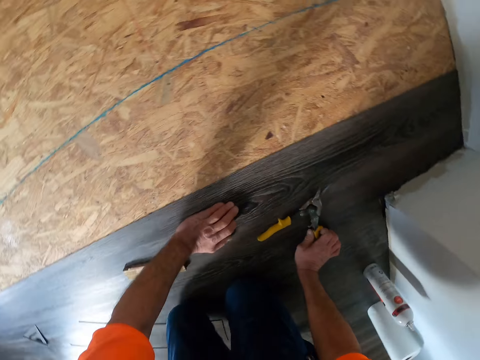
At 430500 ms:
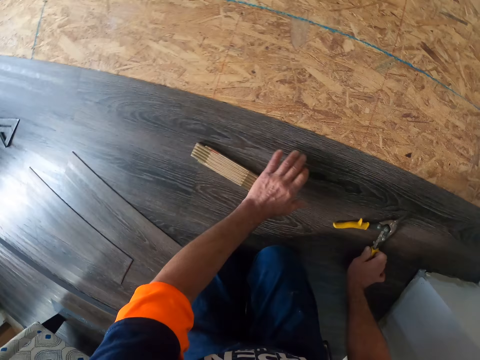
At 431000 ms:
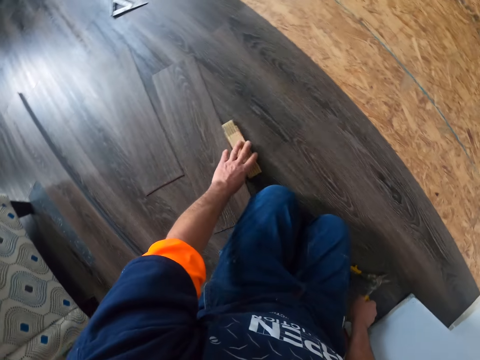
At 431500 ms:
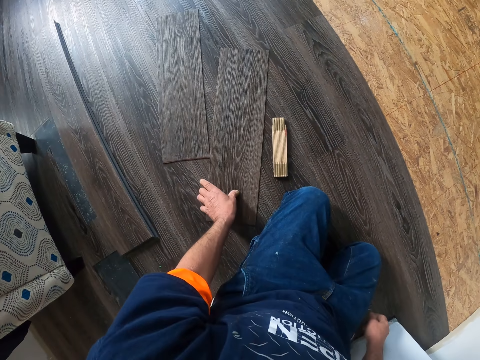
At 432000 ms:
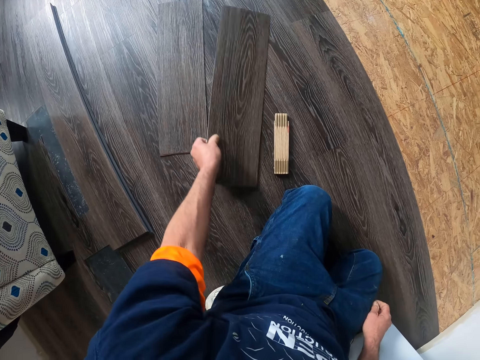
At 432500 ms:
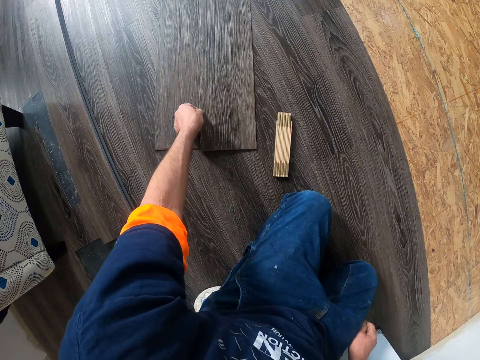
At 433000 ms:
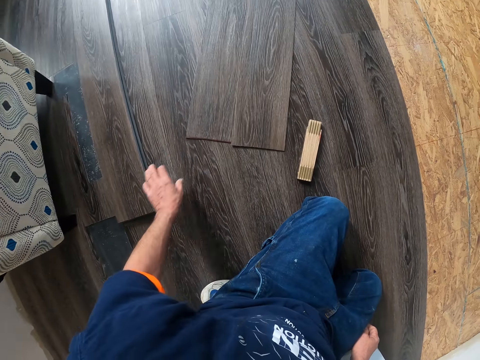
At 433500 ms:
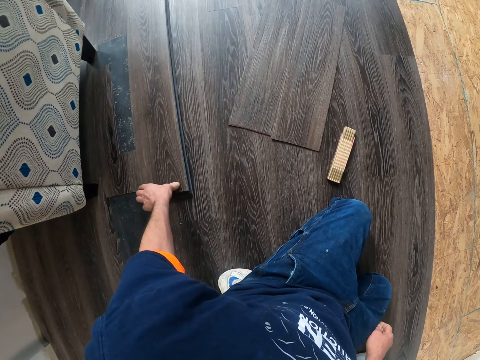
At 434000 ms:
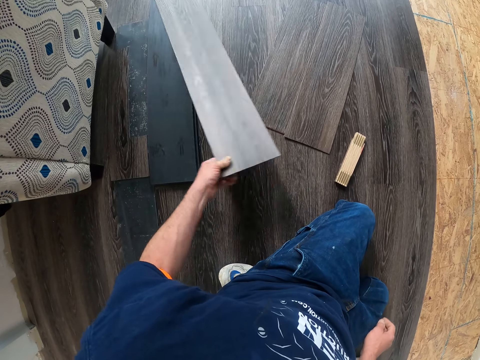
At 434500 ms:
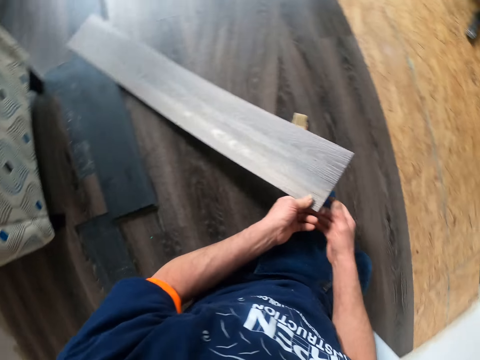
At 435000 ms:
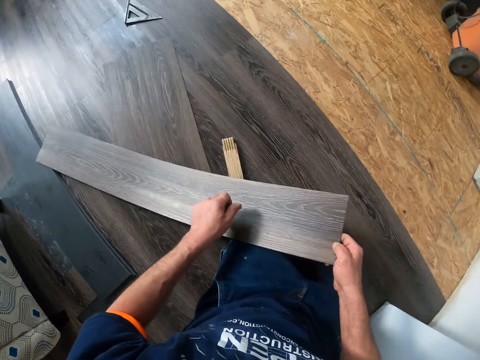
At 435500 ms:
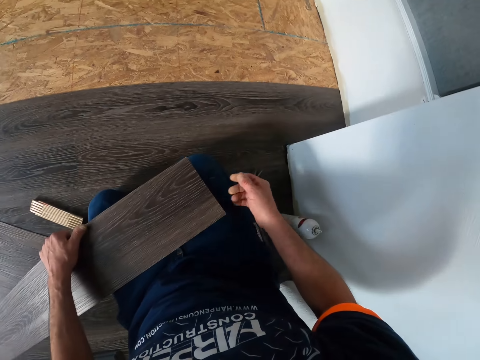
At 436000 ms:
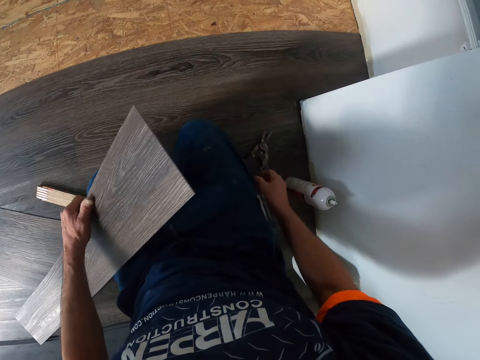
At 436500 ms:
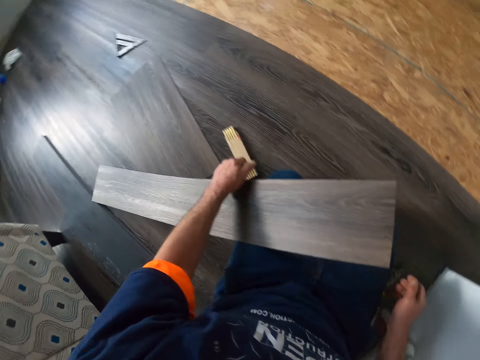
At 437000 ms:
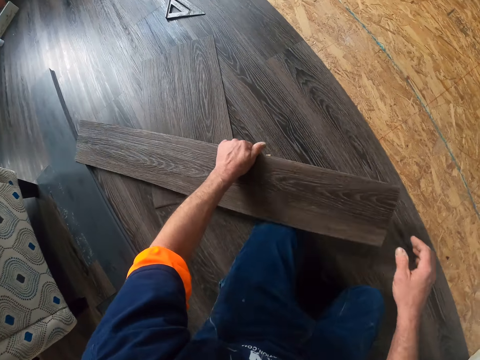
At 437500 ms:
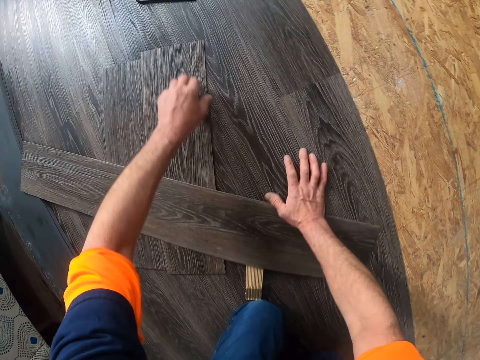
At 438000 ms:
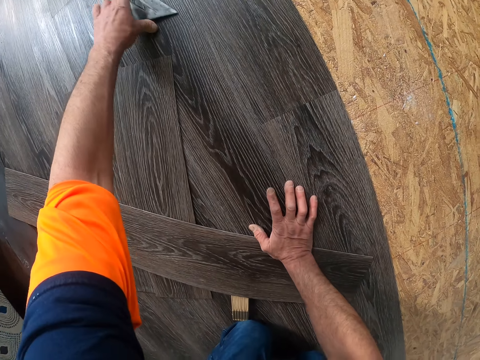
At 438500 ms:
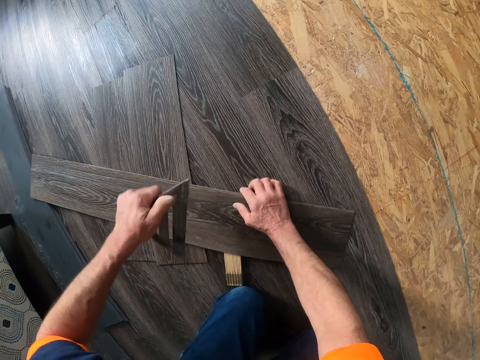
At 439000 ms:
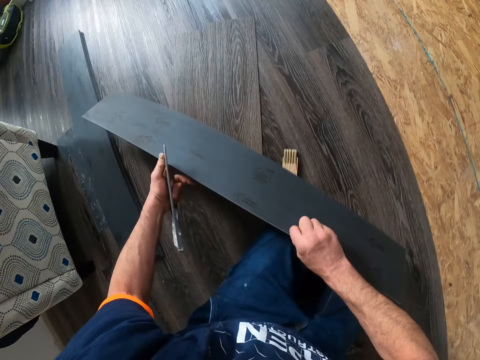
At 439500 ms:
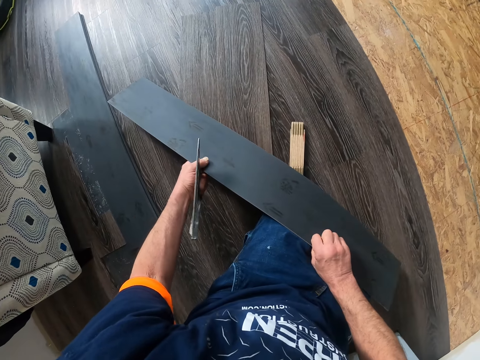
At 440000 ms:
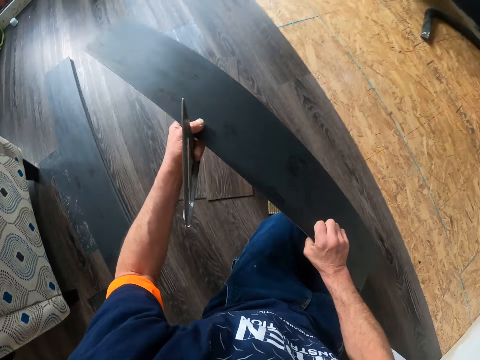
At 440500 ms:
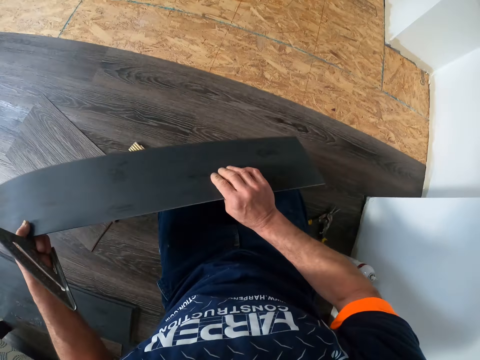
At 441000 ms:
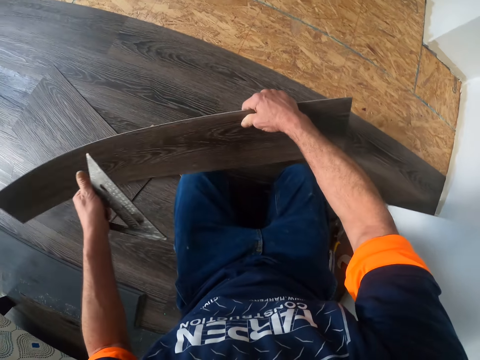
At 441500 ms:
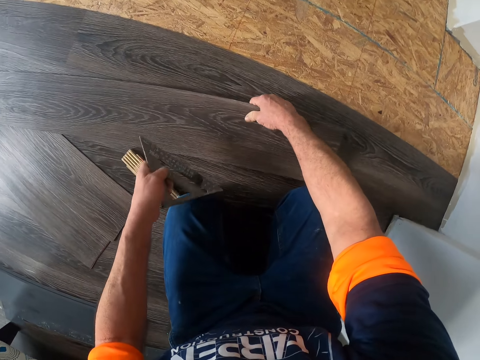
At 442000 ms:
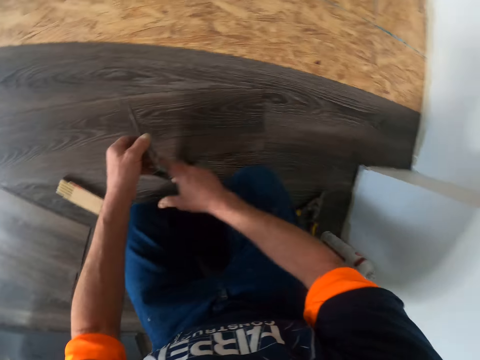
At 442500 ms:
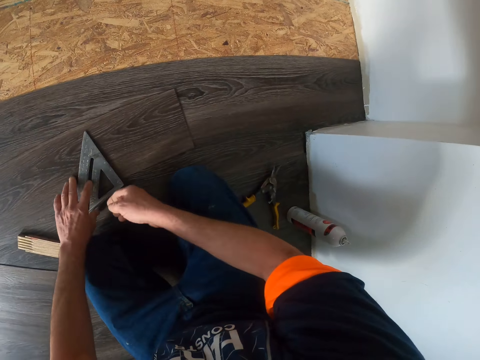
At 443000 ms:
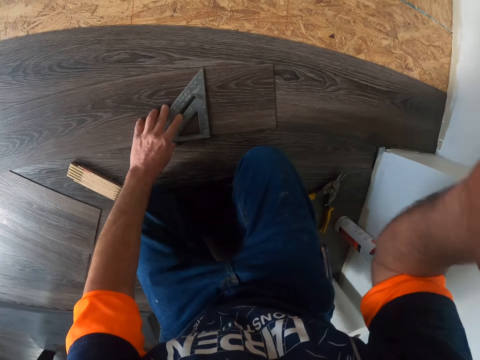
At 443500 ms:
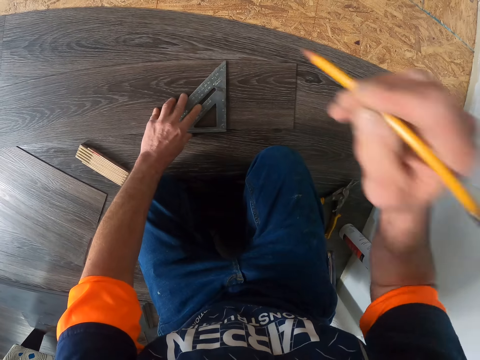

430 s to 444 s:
The camera wearer takes the vinyl tile. They put the vinyl tile on the floor. They take the vinyl tile from the floor. They hold the vinyl tile. They place the vinyl tile on the floor. They take a speed square. They take the vinyl tile, turn the vinyl tile, lift the vinyl tile, turn the vinyl tile and put the vinyl tile on the floor. They turn the speed square and place the speed square on the floor.

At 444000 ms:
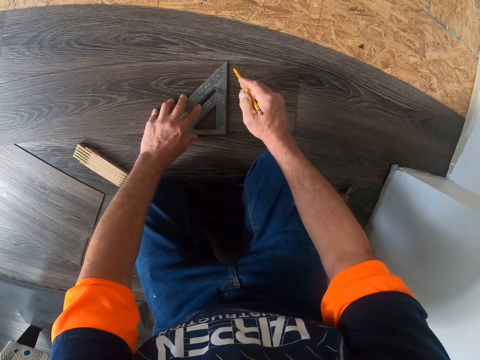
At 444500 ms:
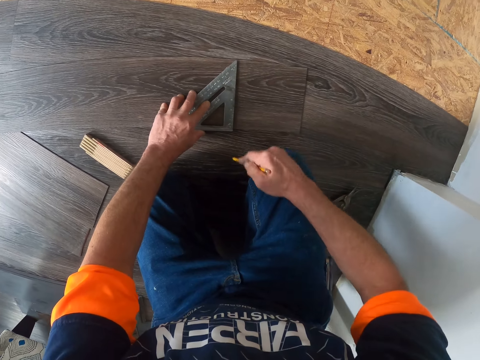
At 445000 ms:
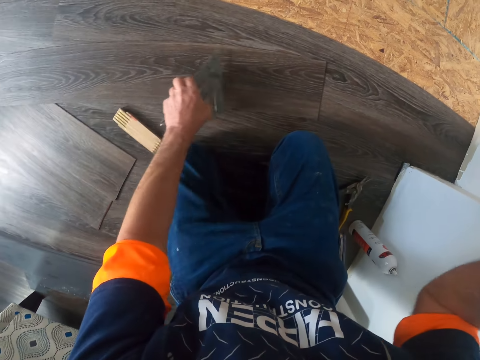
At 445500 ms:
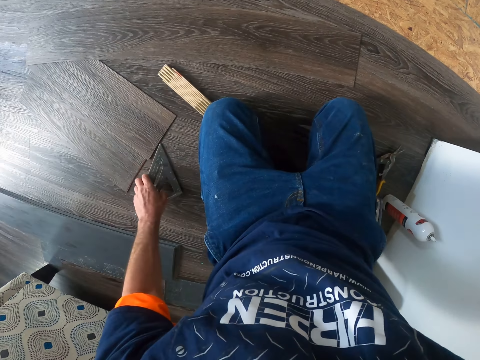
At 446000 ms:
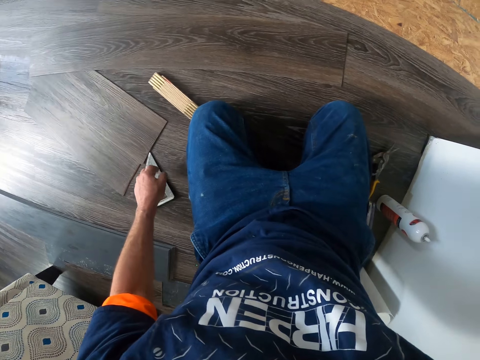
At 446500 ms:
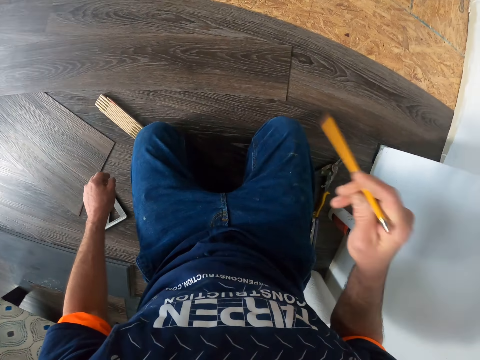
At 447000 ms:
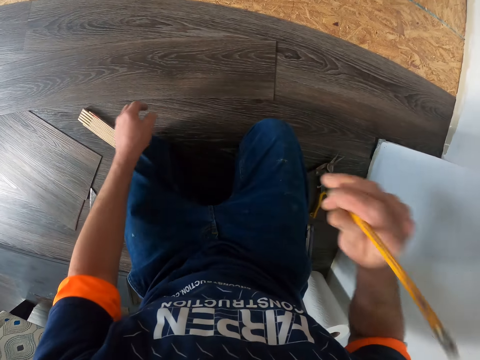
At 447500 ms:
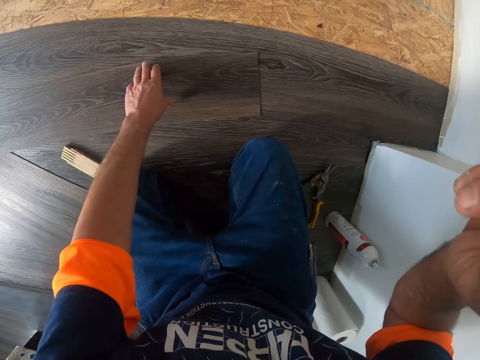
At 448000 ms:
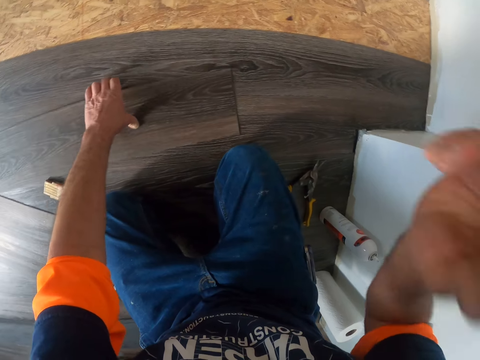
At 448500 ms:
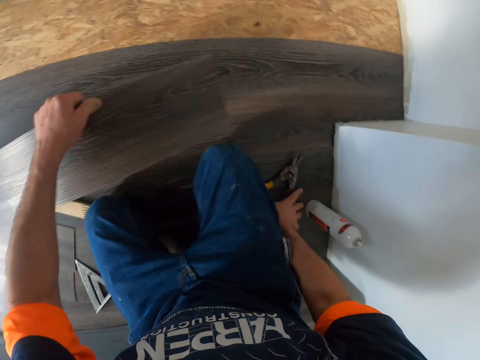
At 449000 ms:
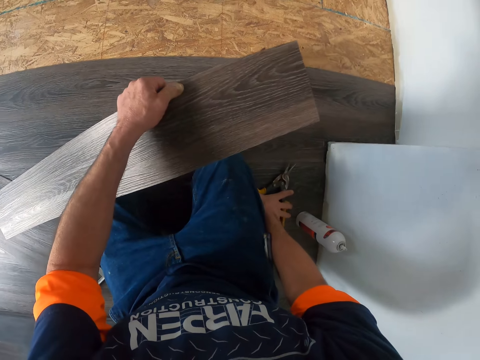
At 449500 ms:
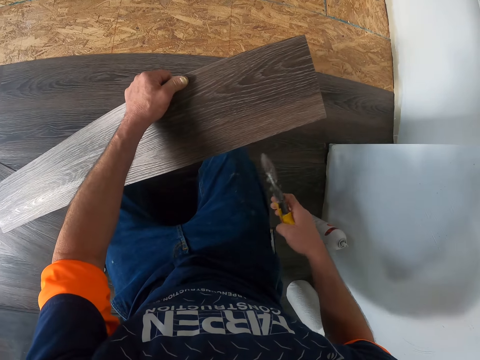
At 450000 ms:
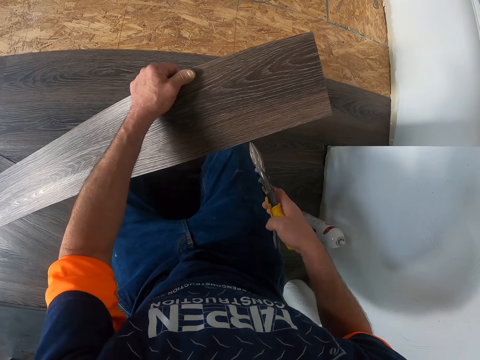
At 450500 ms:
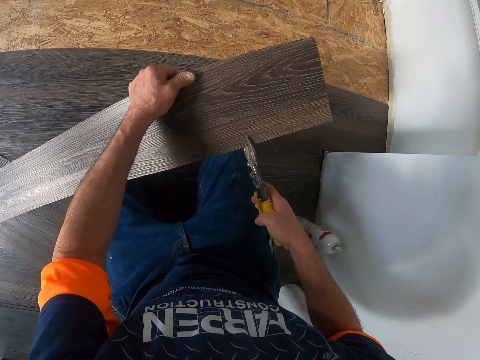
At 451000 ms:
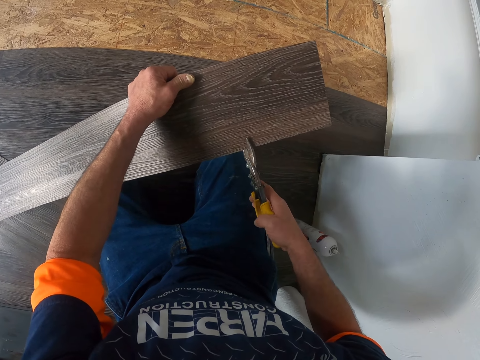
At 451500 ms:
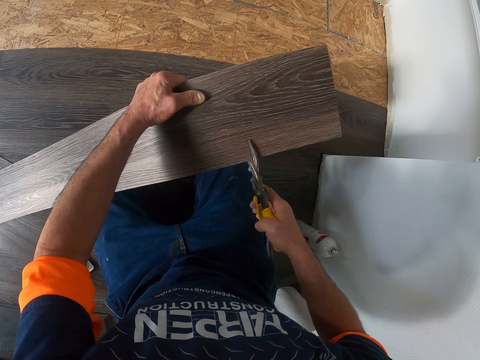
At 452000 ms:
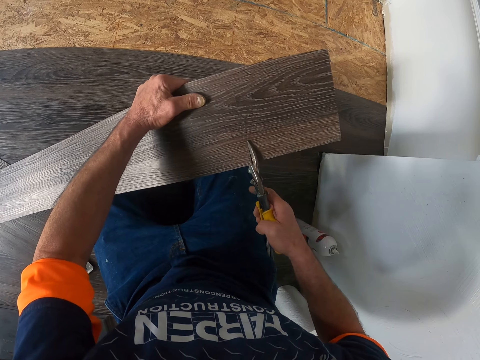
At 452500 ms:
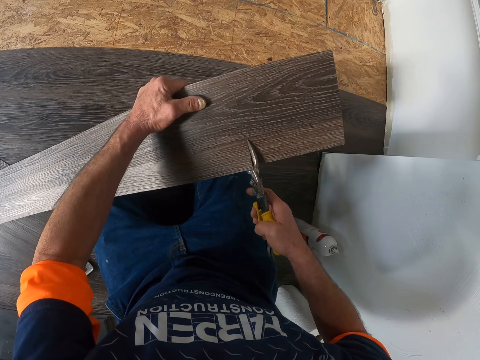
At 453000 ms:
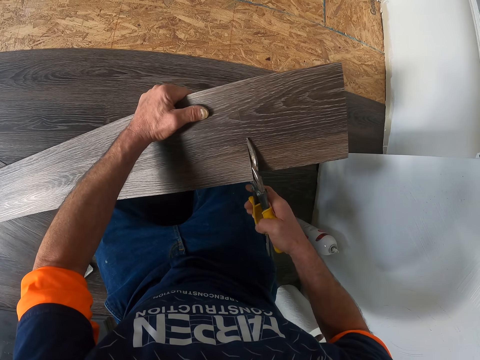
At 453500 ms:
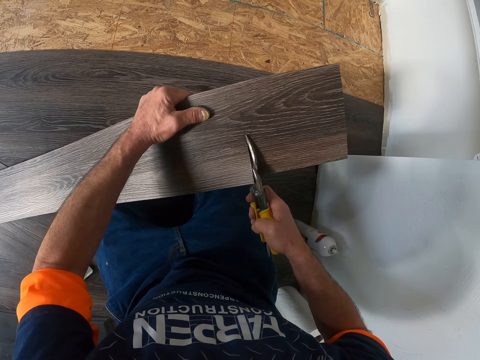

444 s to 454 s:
The camera wearer takes a pencil. They put a mark on the plywood or vinyl tile using a ruler. They raise their hand. They take the speed square and put the speed square on the floor. They lower their hand. They take the vinyl tile. They pick up pliers from the floor. They hold the vinyl tile. They cut the vinyl tile.

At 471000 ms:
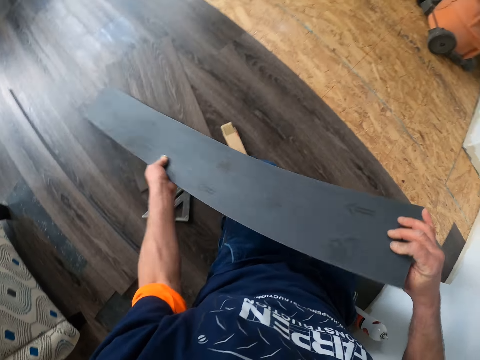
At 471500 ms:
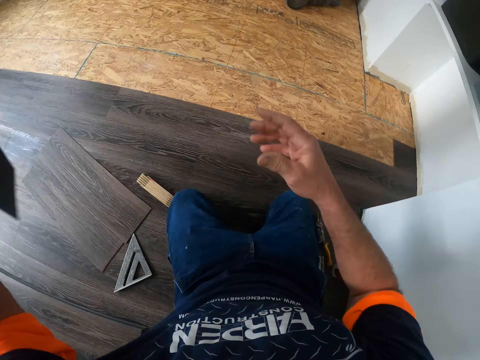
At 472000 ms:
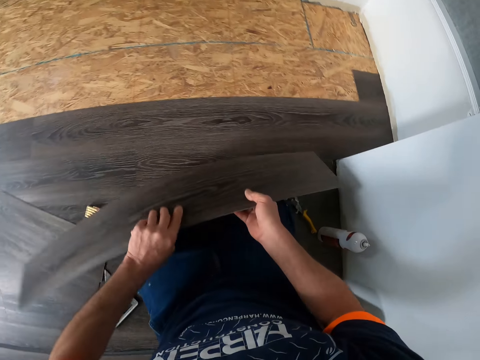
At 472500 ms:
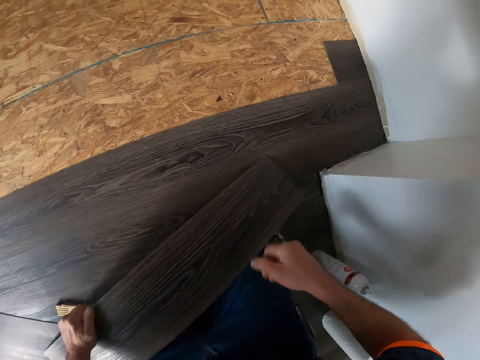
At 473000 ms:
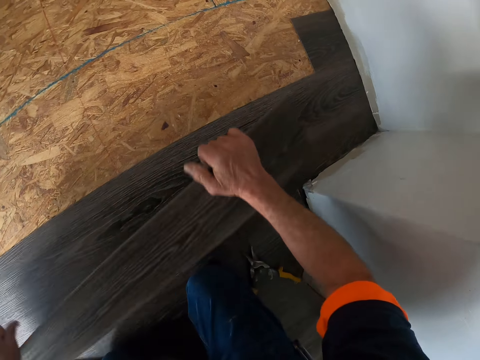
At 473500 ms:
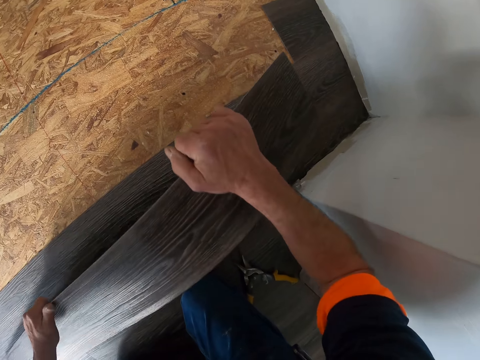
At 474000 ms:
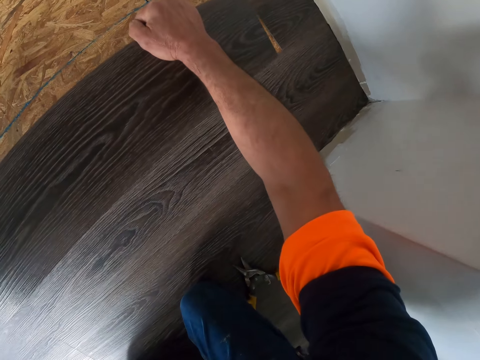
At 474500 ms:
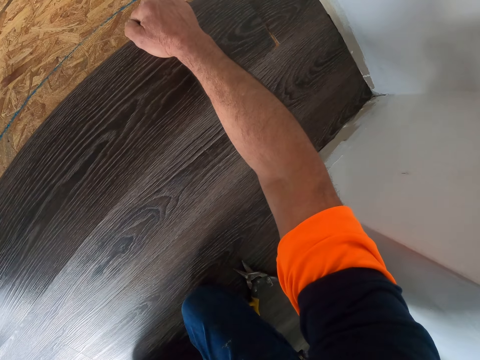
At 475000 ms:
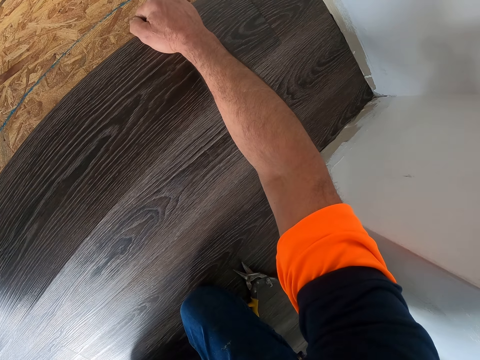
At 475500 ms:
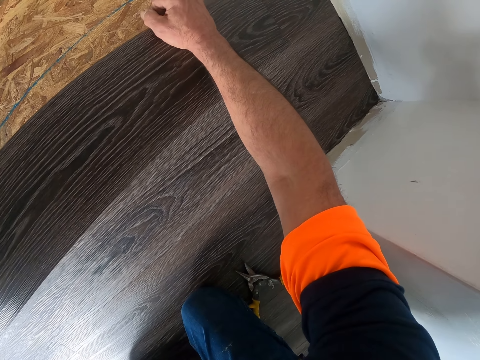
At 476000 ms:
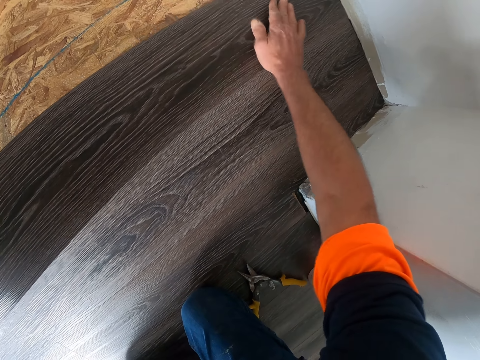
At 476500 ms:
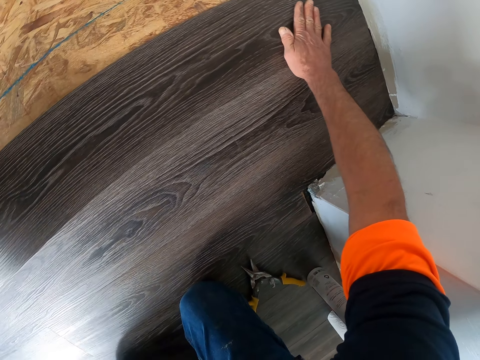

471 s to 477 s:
The camera wearer lifts the vinyl tile. They turn the vinyl tile. They put the vinyl tile on the floor. They hold the vinyl tile.
